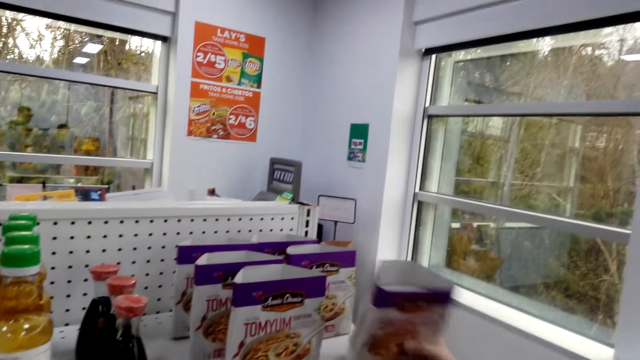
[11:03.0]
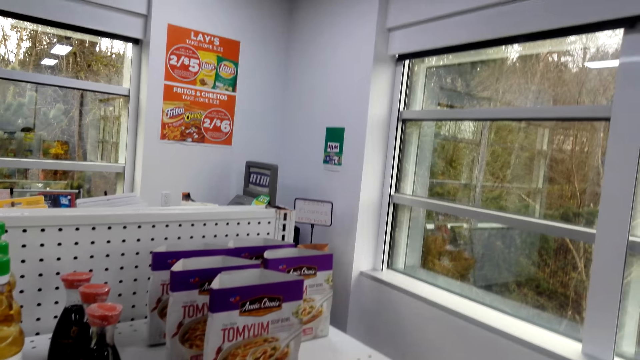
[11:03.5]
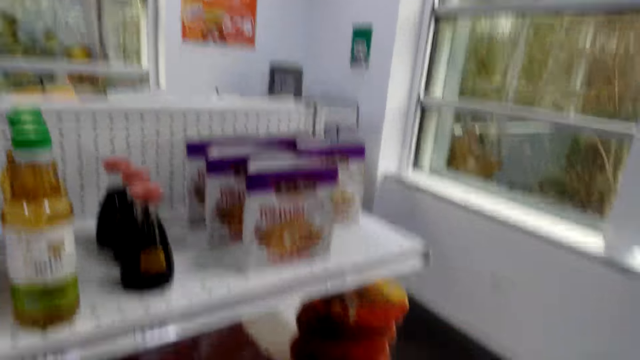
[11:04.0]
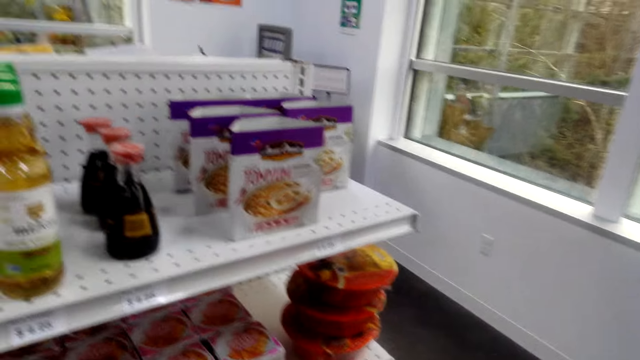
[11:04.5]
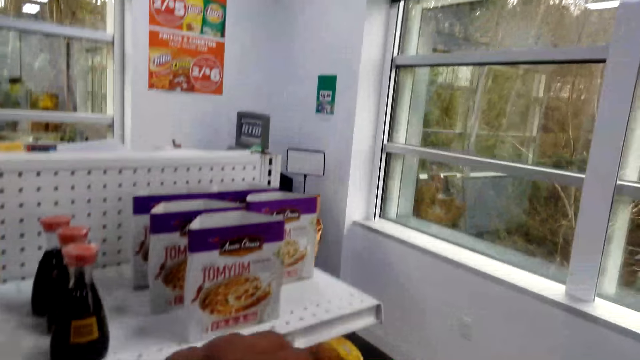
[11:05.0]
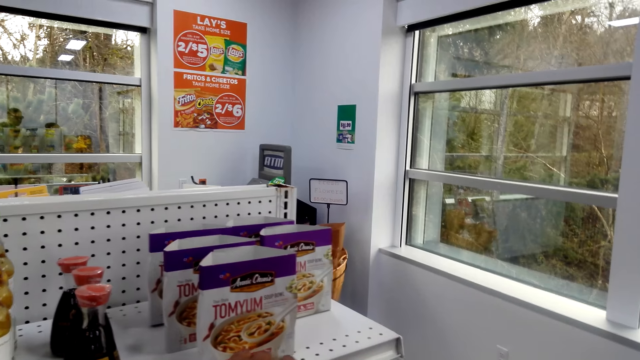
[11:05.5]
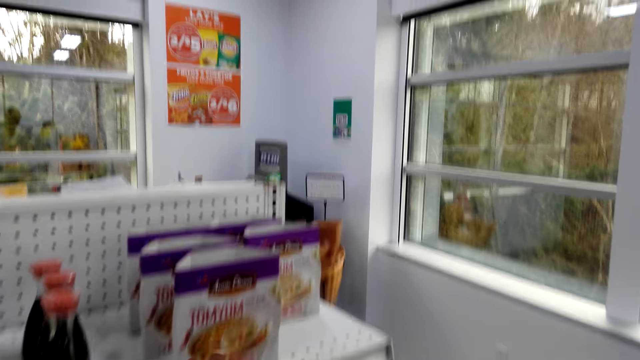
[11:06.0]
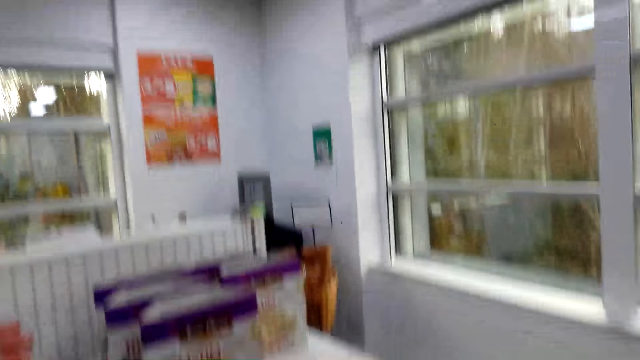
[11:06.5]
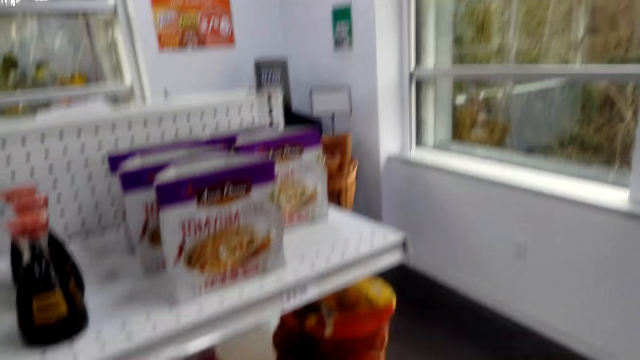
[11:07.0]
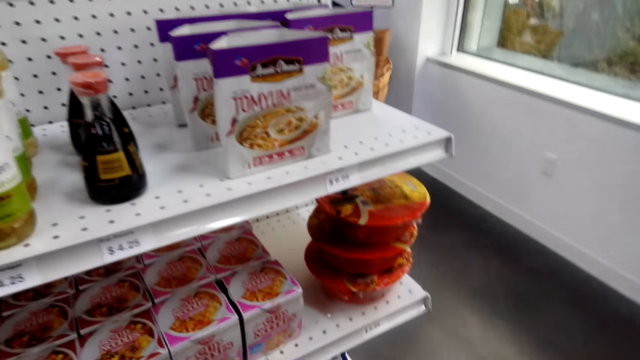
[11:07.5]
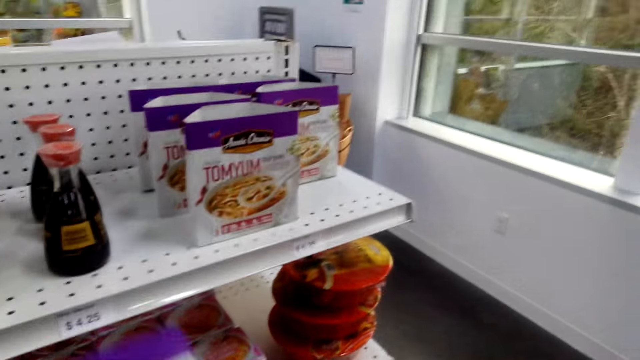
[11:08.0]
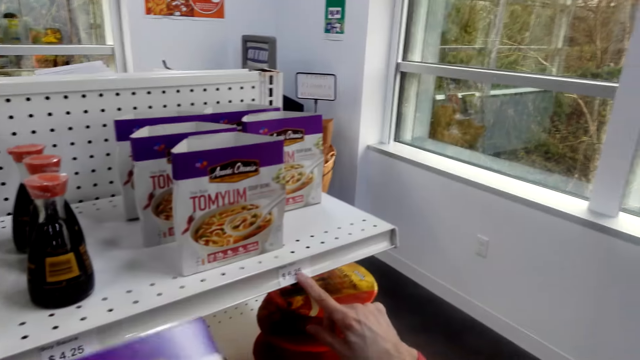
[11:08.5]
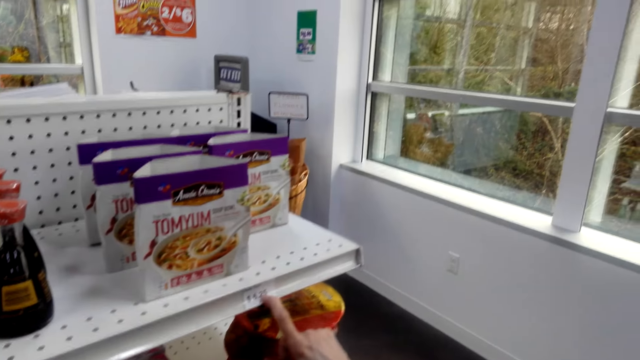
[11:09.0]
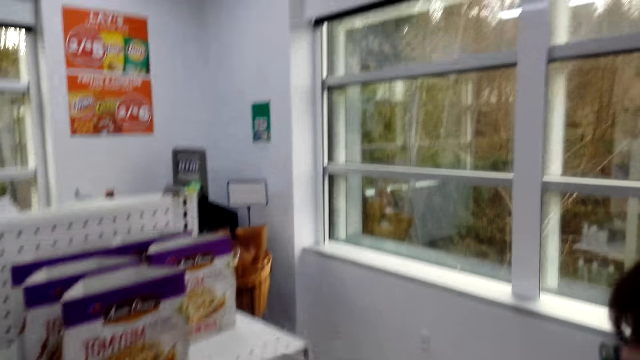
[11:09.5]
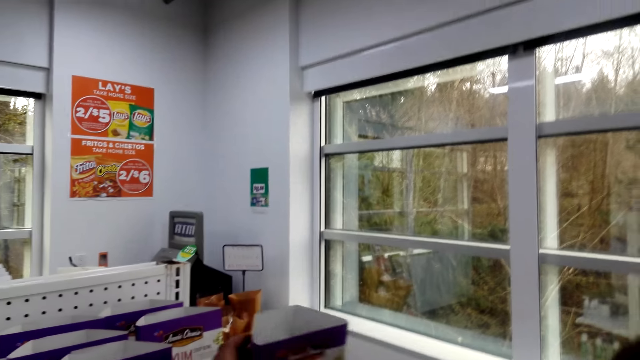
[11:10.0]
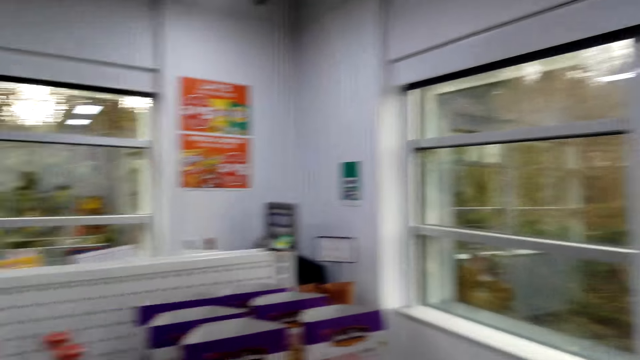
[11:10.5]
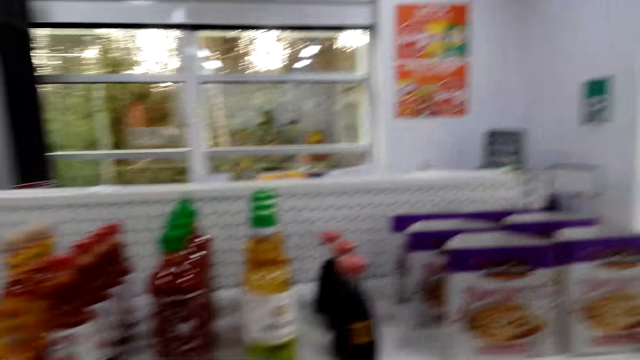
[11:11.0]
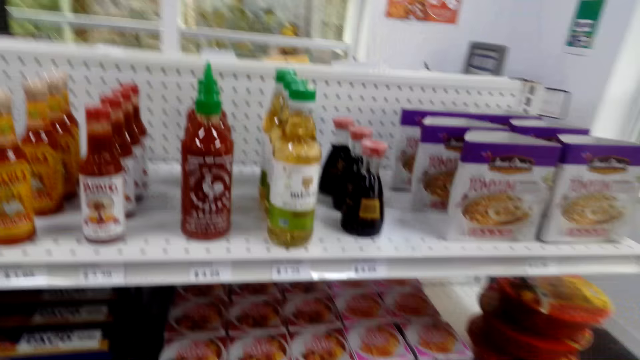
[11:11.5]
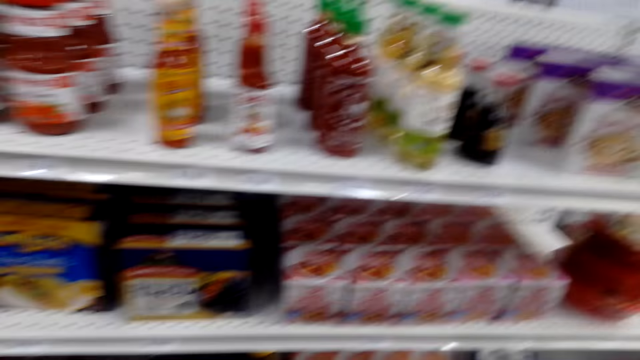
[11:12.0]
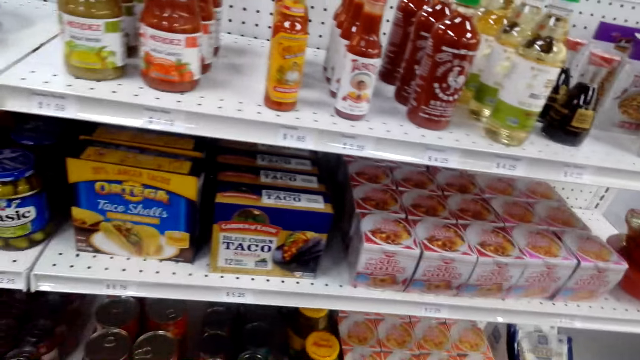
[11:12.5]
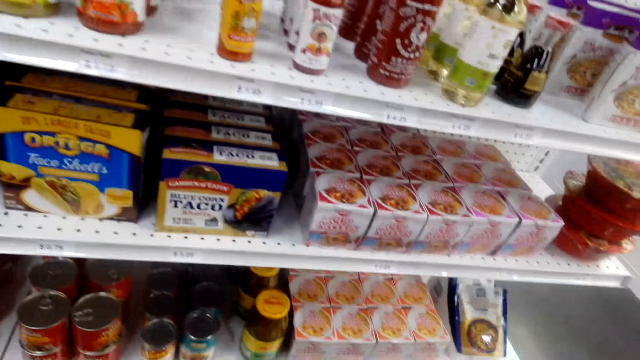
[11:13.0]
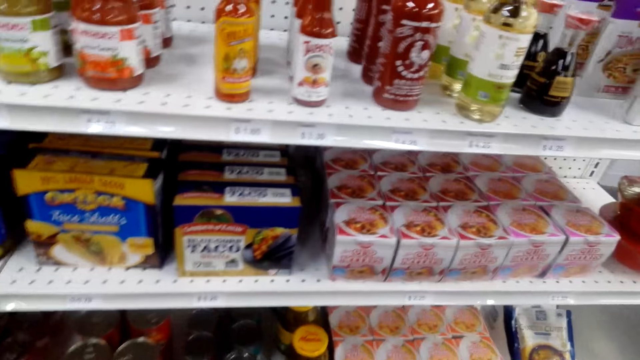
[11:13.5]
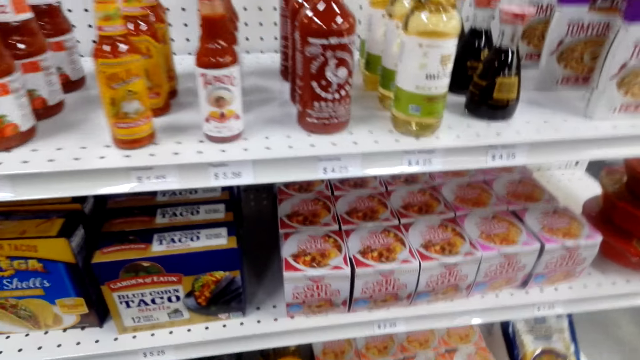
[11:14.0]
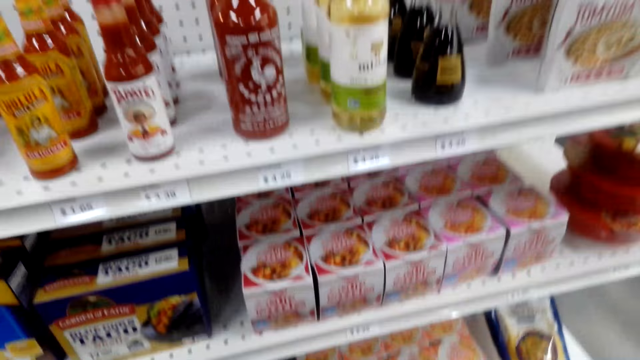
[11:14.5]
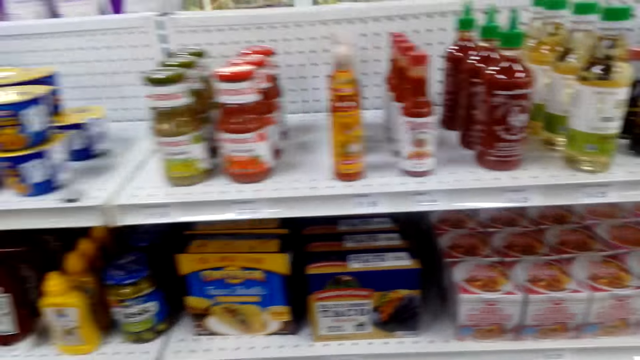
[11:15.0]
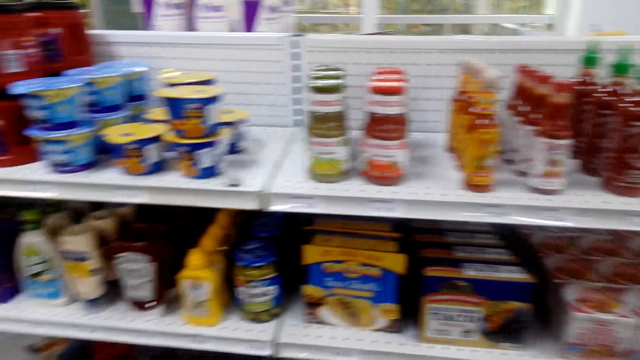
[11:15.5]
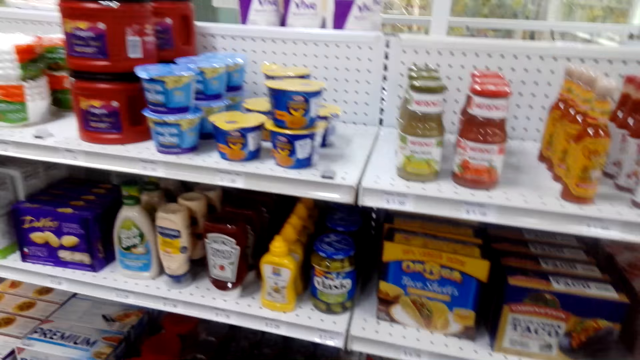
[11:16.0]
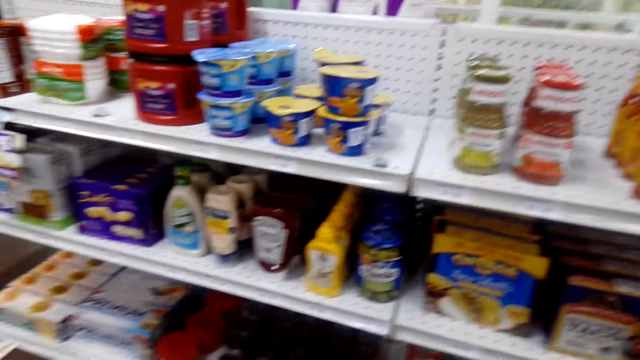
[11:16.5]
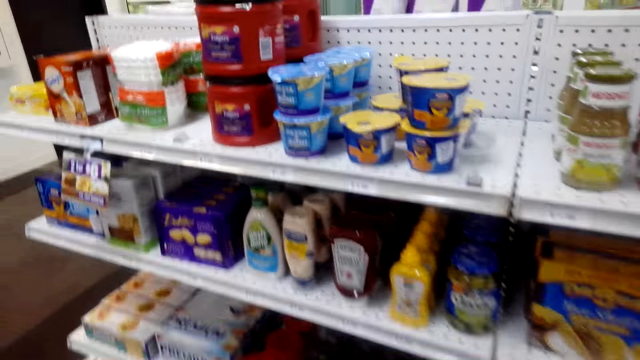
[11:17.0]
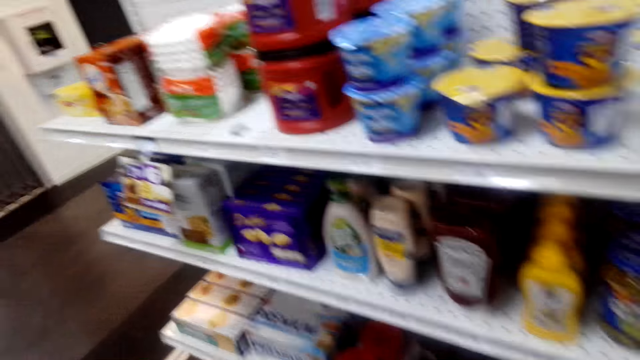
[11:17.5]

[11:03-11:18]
A person takes an item. The camera wearer talks with the person. The person talks with the camera wearer. The camera wearer talks with the person. The person talks with the camera wearer. The person points at the price tag. The camera wearer talks with the person. The person places the item on the shelf. The camera wearer looks on. The person talks with the camera wearer. The camera wearer talks with the person. The person talks with the camera wearer.

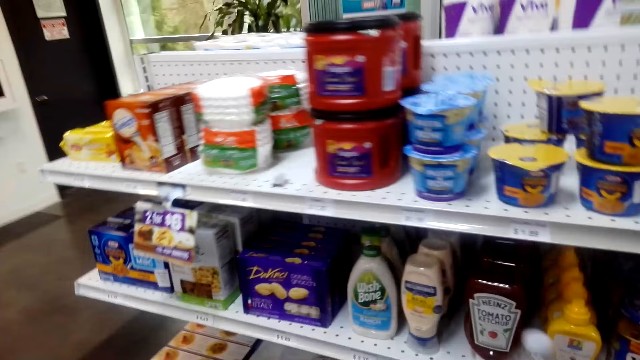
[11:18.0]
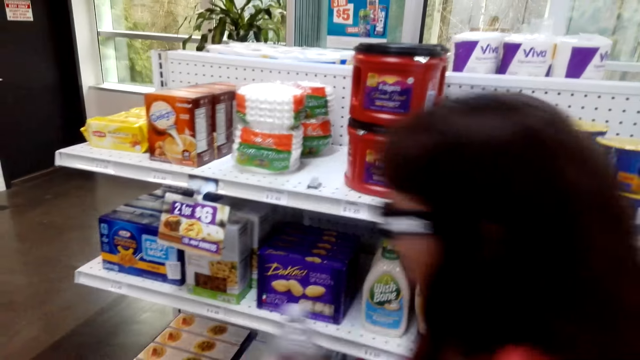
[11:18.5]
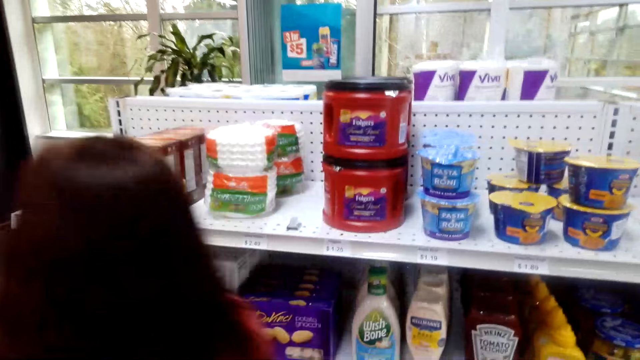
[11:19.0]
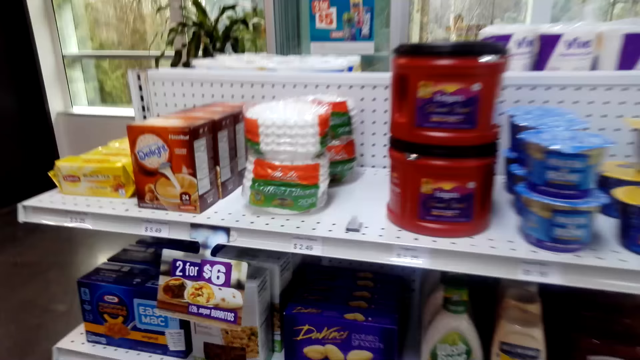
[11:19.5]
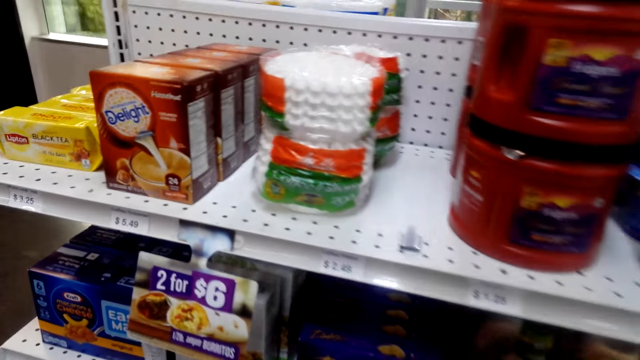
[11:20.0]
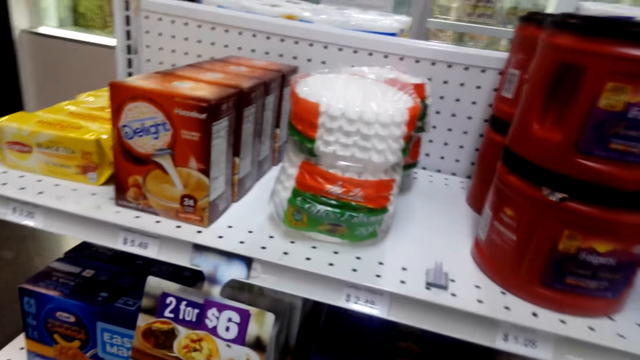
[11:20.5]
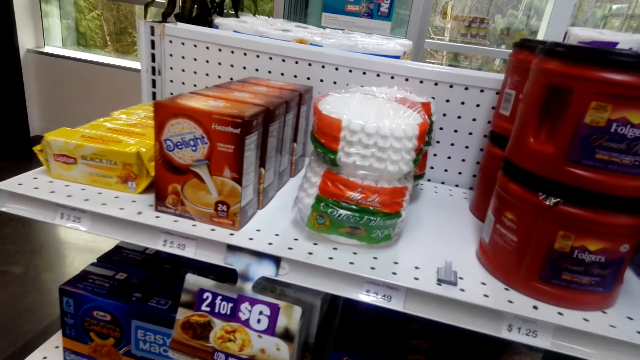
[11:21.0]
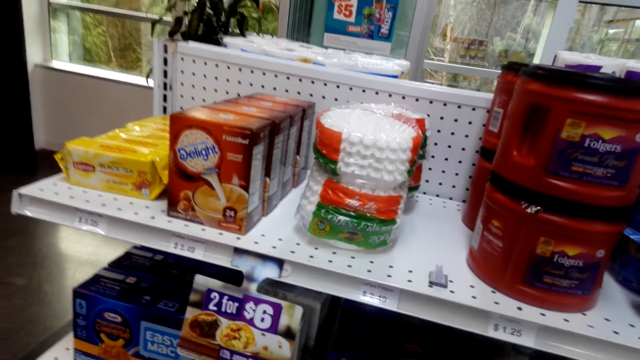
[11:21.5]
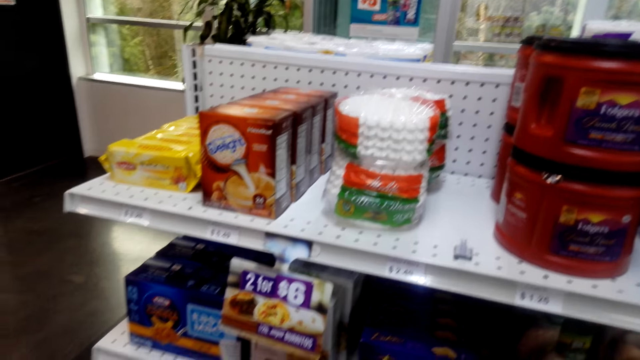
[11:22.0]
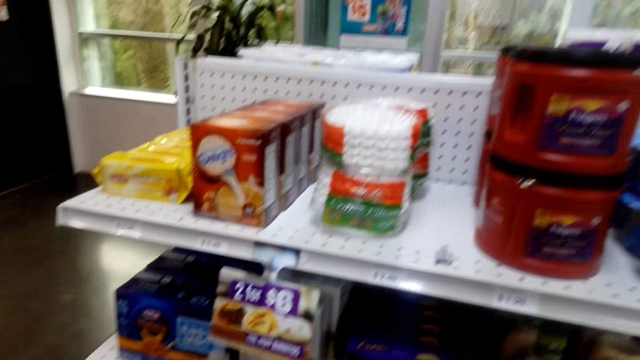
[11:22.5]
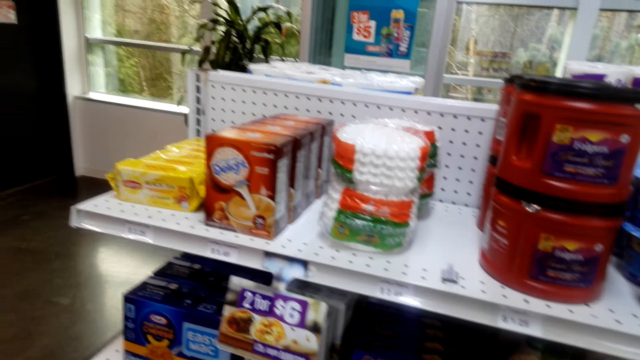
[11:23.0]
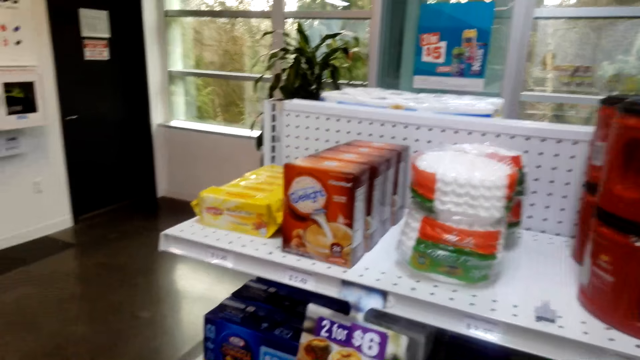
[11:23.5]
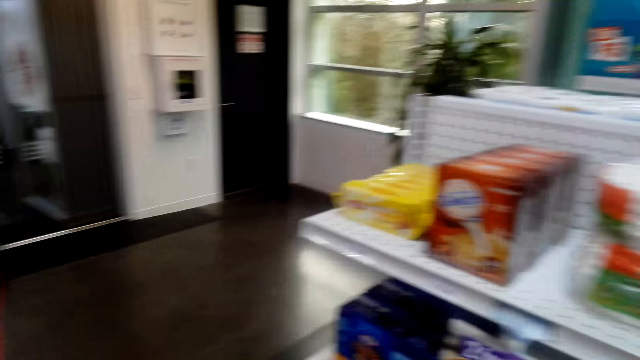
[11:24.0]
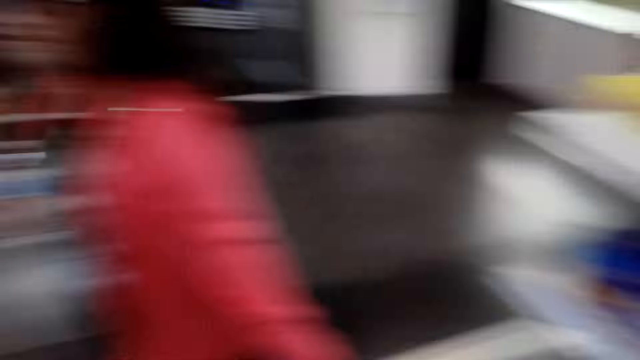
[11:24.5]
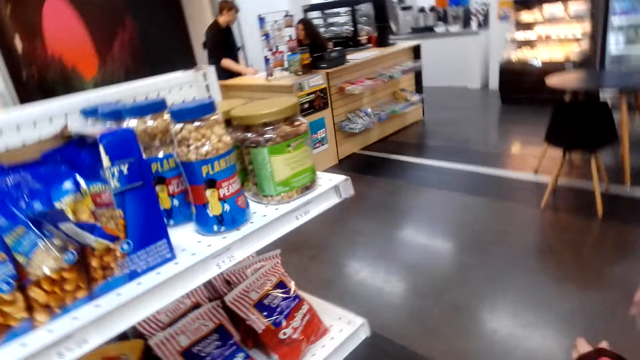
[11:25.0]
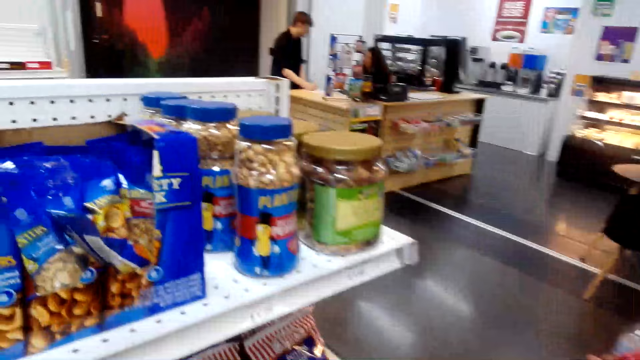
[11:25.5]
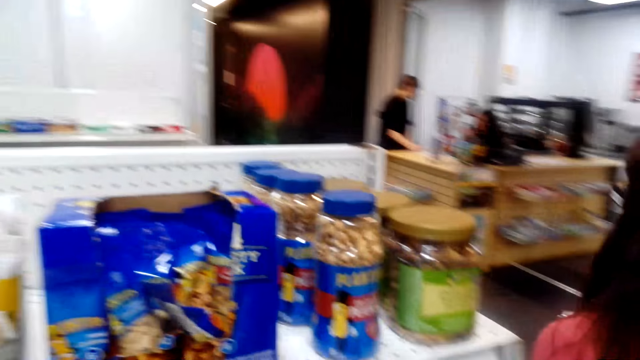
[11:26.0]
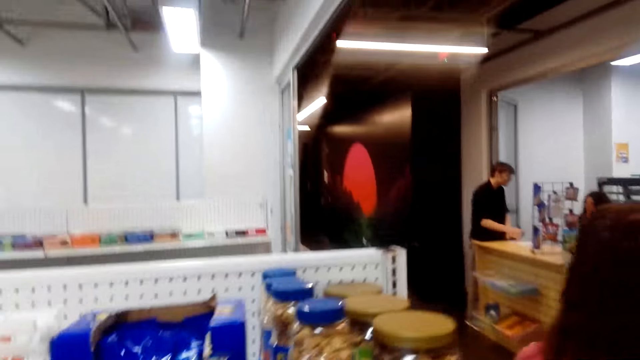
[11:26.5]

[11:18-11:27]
A person laughs. The camera wearer talks with the person. The person walks around. The person talks with the camera wearer. The camera wearer sings.
